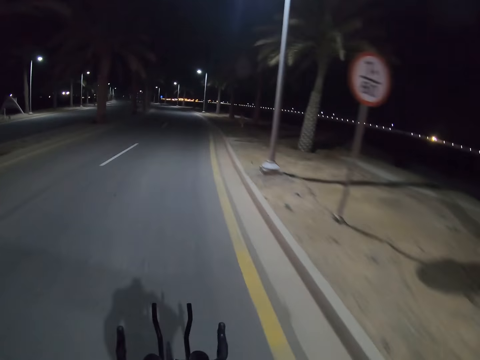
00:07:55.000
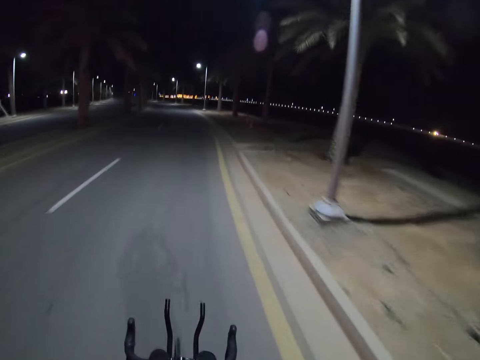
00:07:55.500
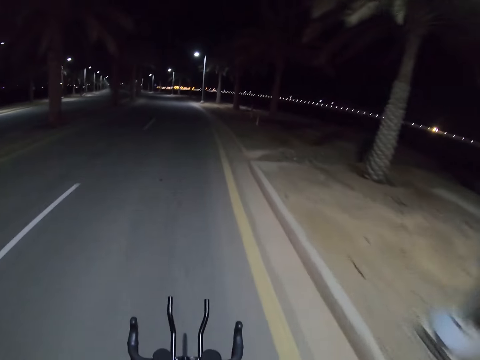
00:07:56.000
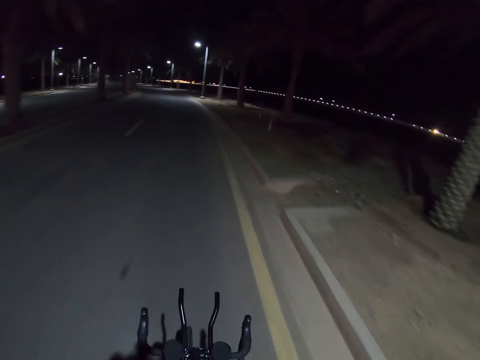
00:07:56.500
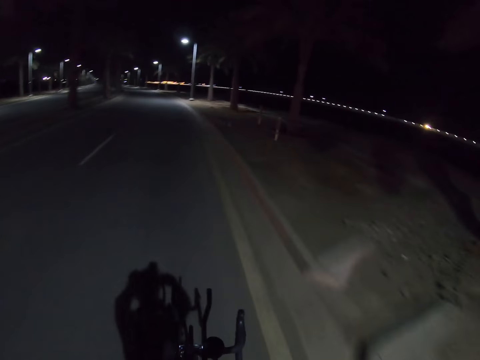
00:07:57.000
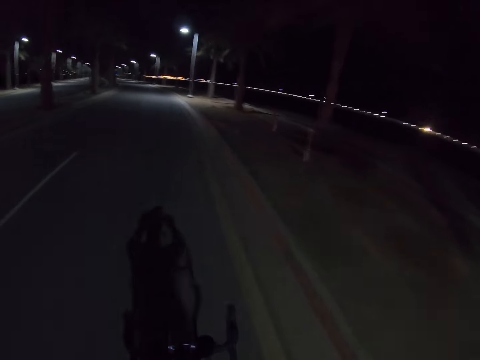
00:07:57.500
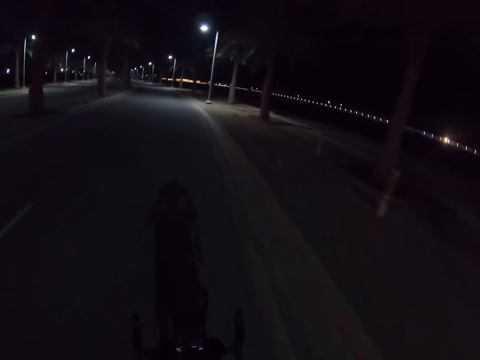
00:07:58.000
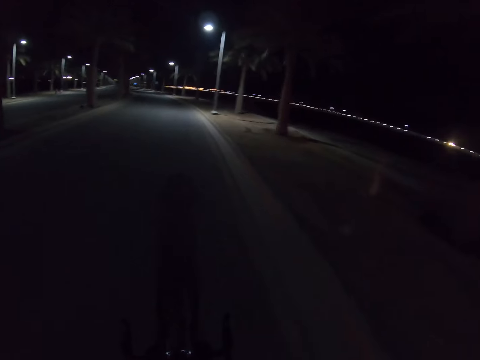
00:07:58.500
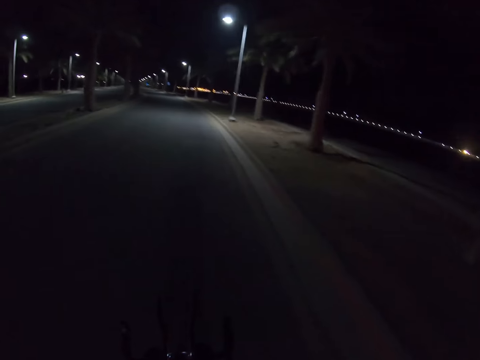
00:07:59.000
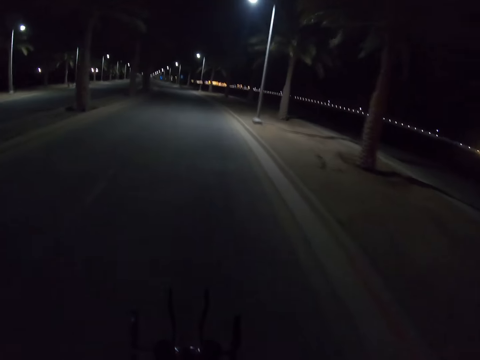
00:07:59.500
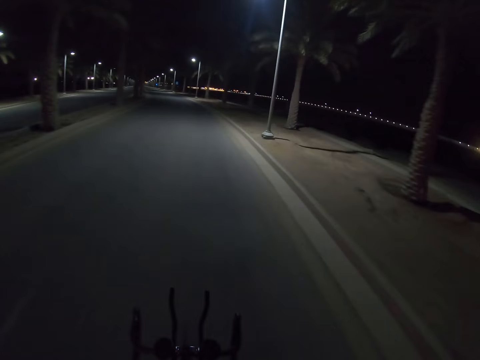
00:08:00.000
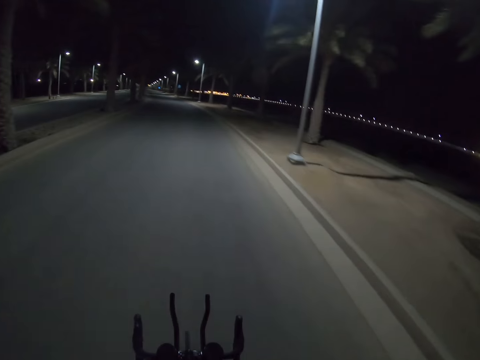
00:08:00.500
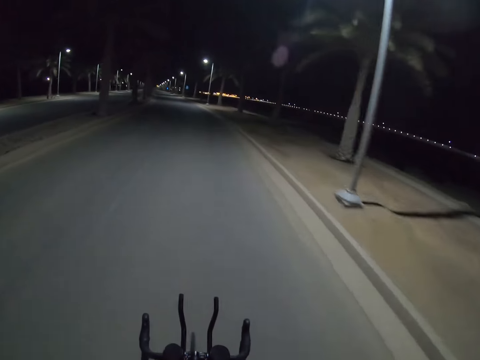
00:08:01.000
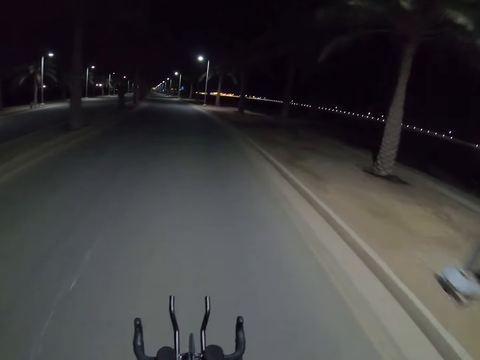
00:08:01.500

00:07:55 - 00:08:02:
The camera wearer adjusts the camera on his head.

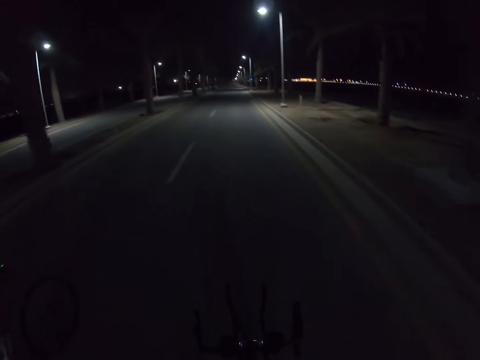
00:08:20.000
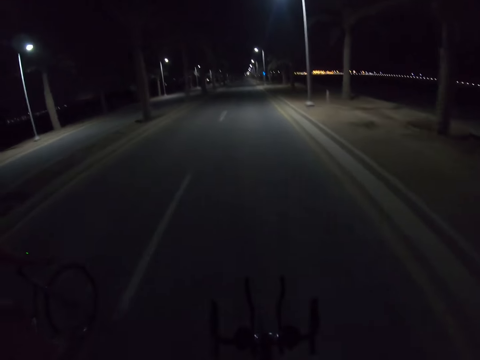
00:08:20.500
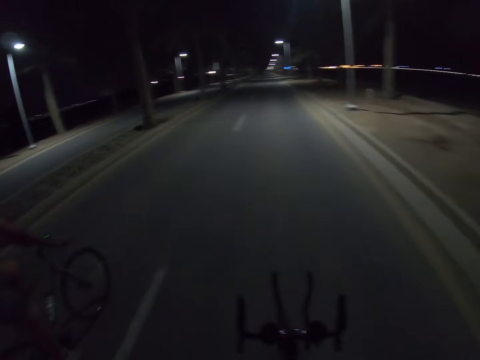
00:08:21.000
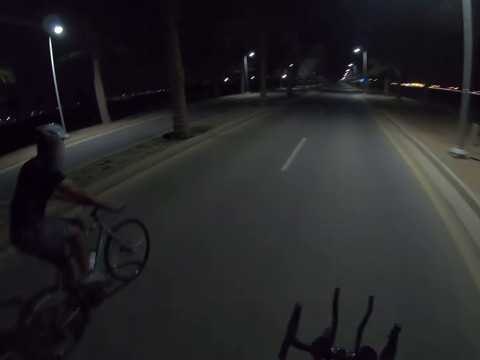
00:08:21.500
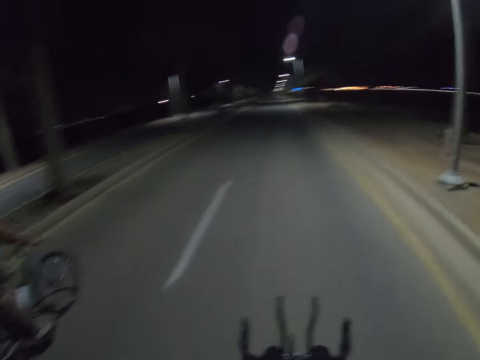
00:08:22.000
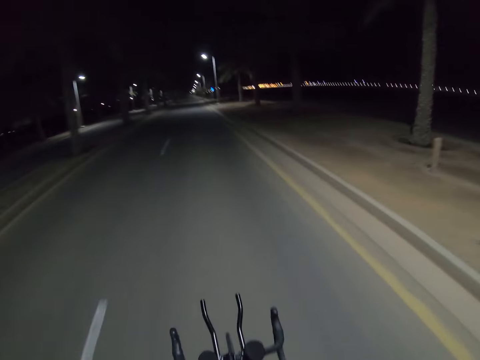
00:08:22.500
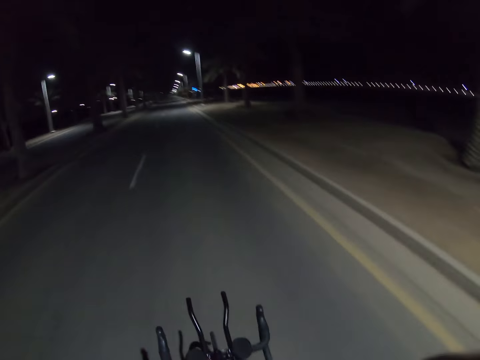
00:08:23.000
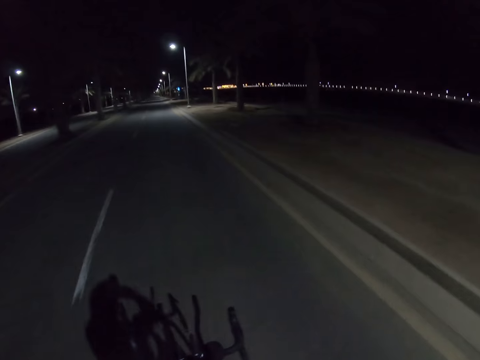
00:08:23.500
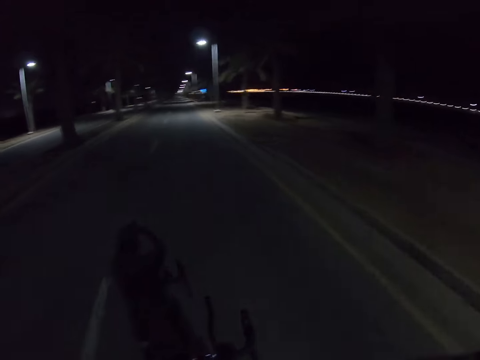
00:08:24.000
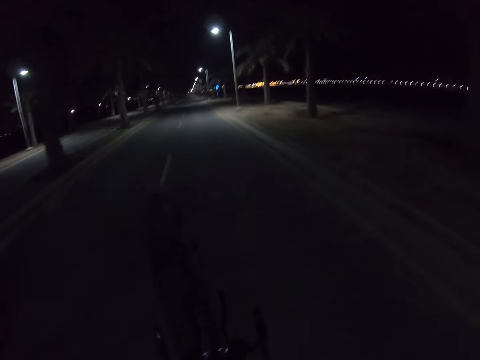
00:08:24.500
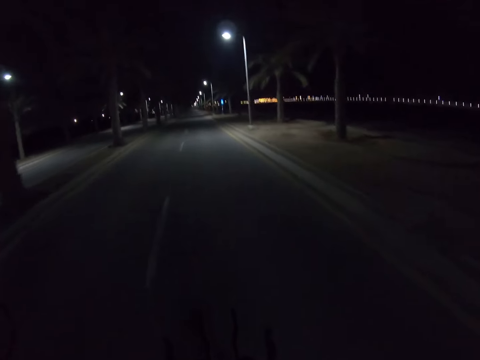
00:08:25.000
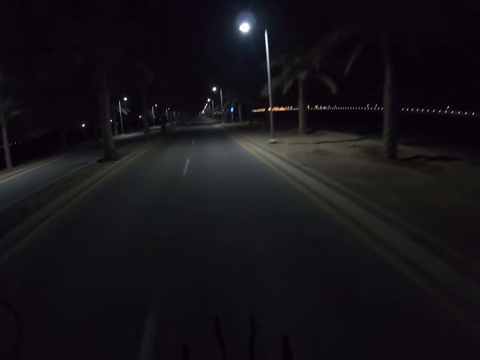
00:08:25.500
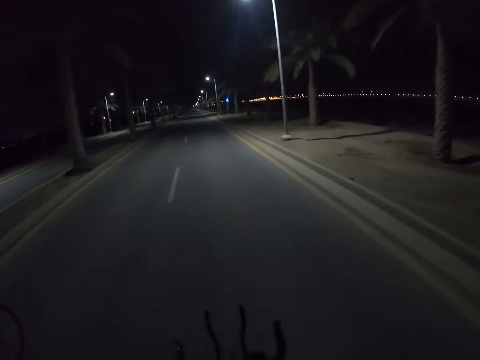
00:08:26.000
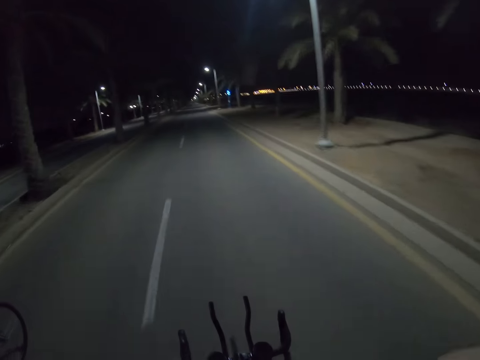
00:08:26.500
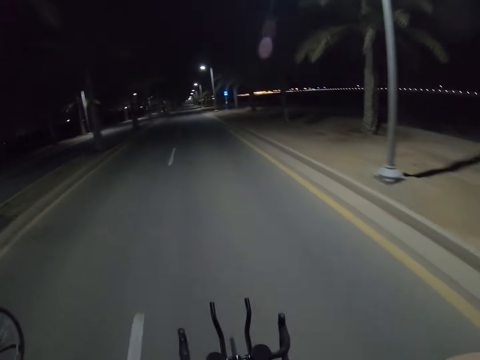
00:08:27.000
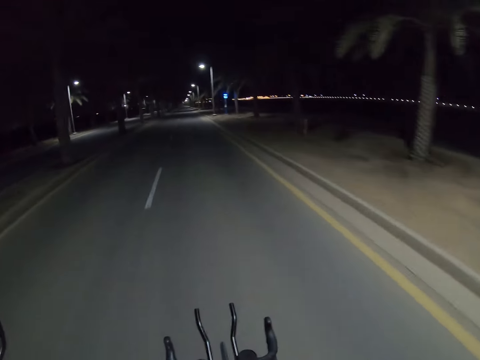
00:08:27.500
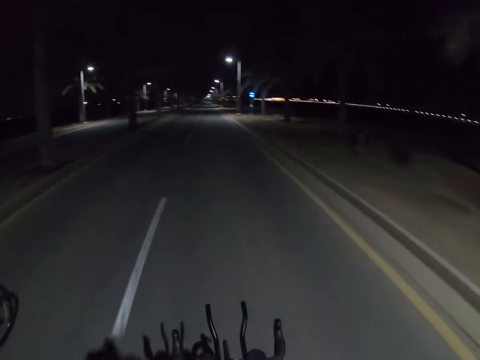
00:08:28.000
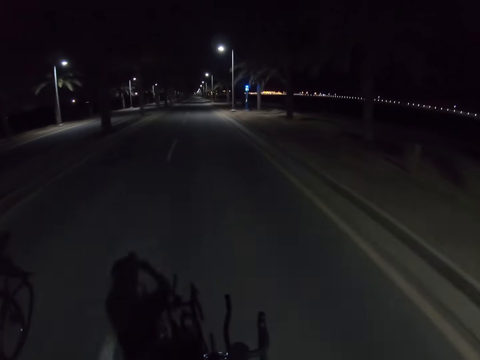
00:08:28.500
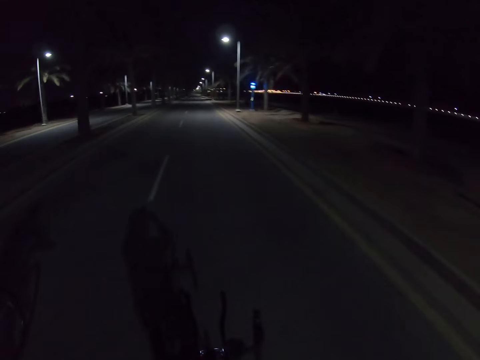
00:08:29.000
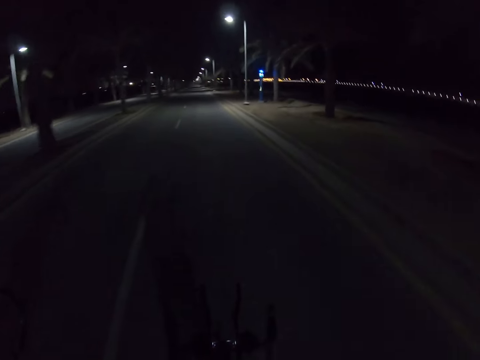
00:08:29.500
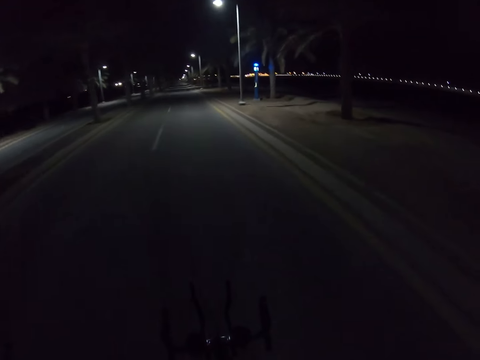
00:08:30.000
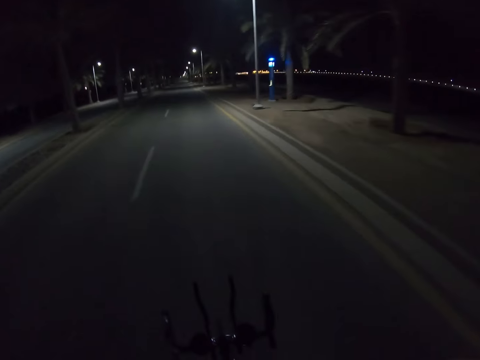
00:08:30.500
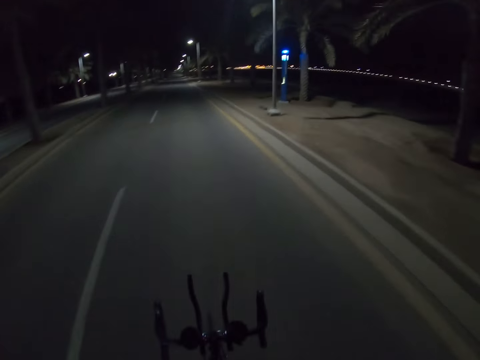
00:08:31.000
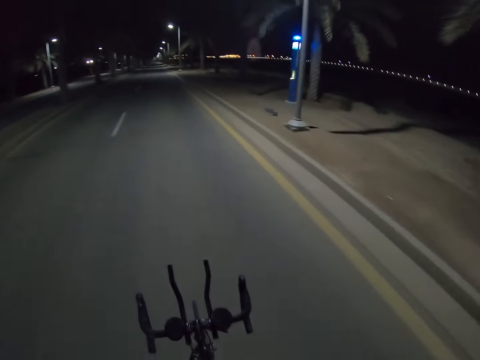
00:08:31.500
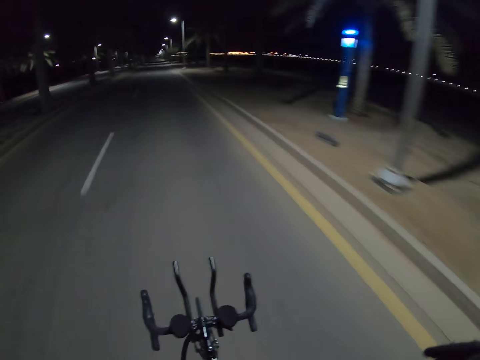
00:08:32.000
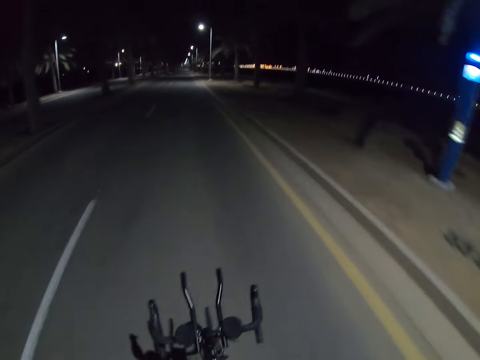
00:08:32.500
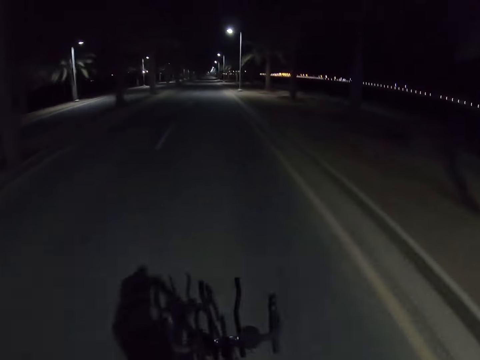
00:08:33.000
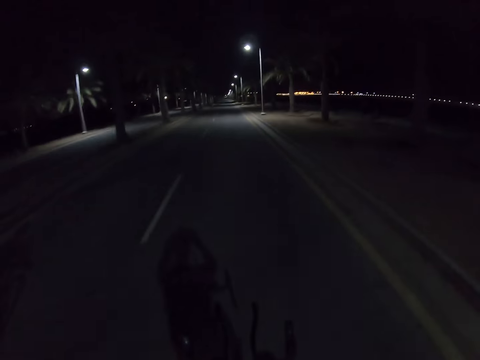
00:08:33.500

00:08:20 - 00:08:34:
The camera wearer looks at a person. He rides a bike. He adjusts the camera on his head.

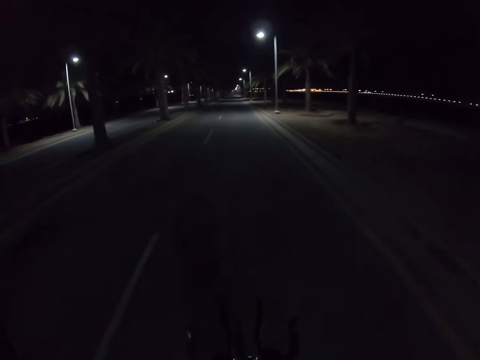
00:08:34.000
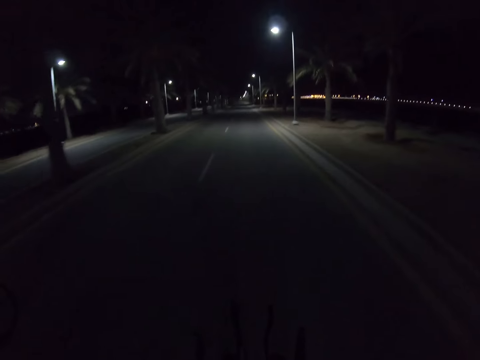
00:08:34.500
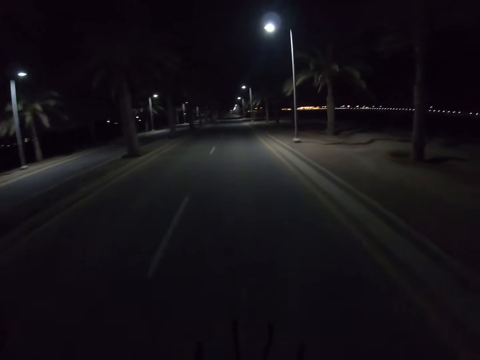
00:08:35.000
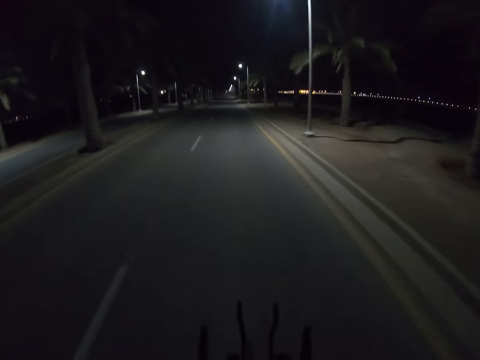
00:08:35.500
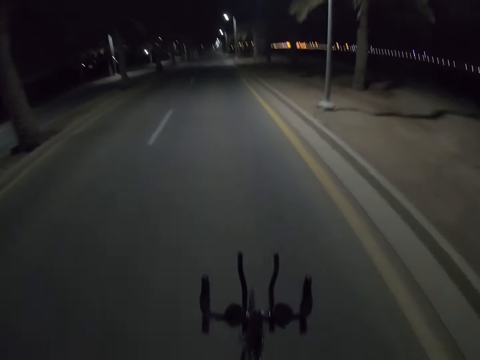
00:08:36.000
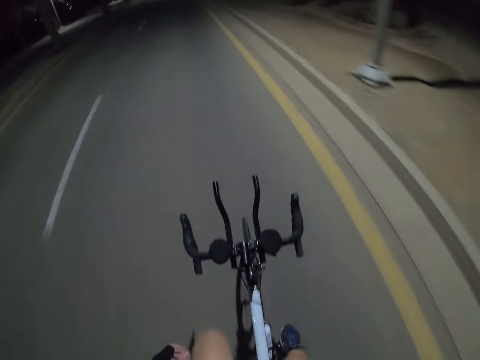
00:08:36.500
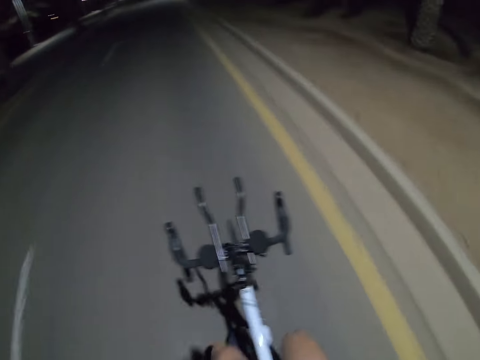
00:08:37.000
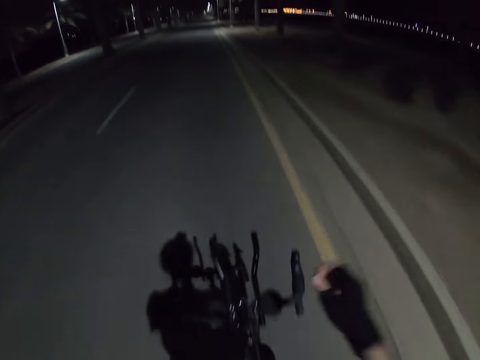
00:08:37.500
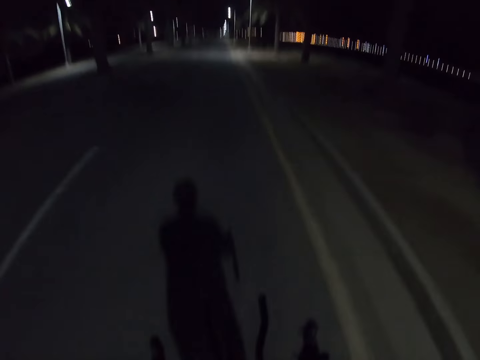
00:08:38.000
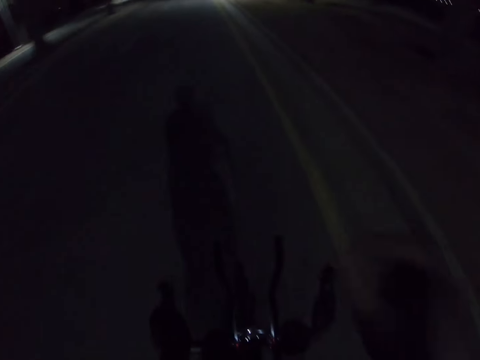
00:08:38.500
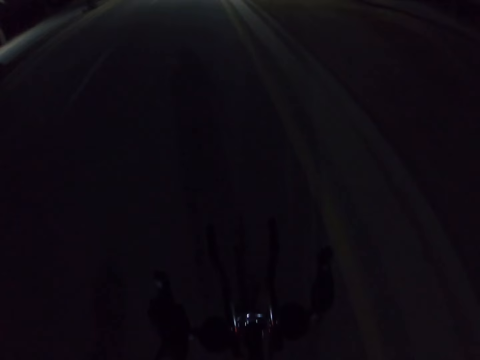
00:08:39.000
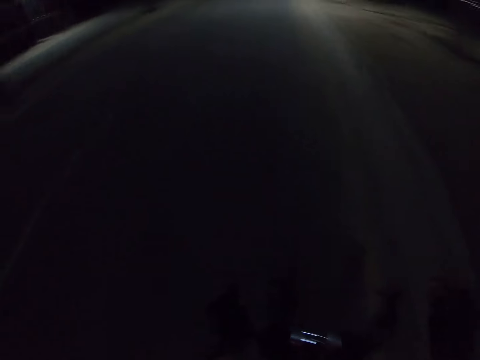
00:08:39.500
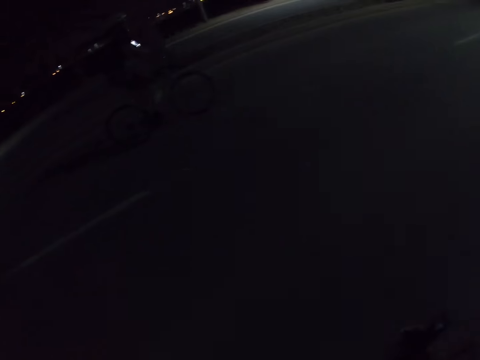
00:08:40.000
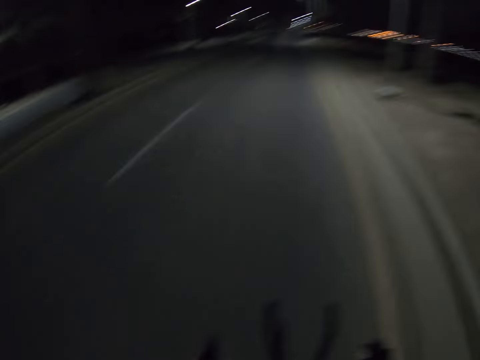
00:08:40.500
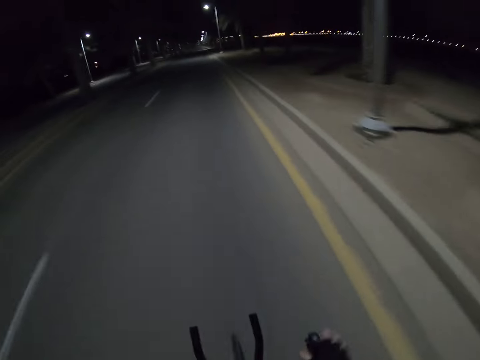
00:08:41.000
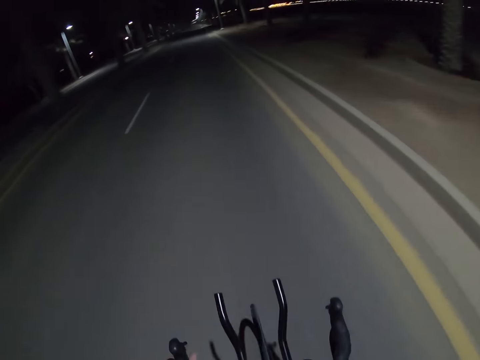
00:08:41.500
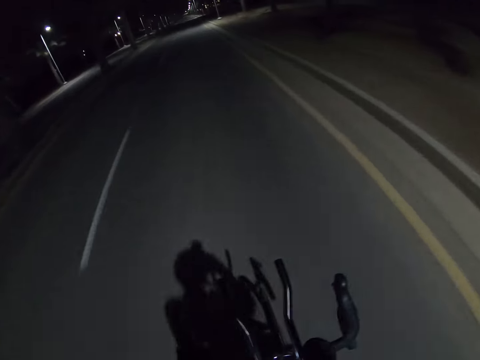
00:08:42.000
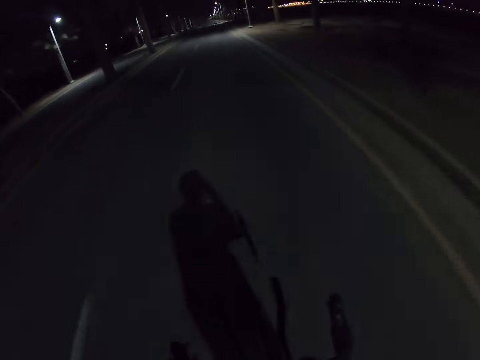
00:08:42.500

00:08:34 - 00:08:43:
The camera wearer rides a bike and holds the handlebar. He puts down his arm and lifts up his right arm. He rides the bike and looks at a person. He rides the bike and moves the right hand towards the head.
